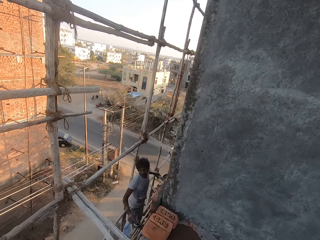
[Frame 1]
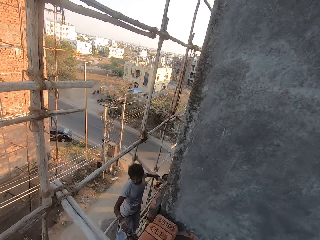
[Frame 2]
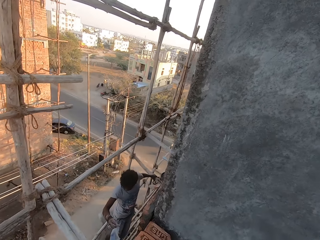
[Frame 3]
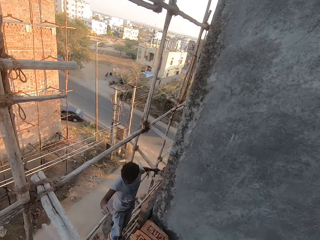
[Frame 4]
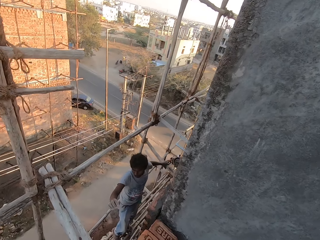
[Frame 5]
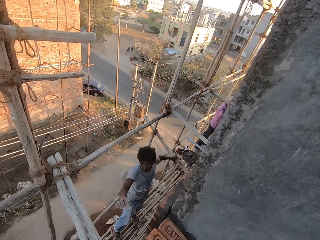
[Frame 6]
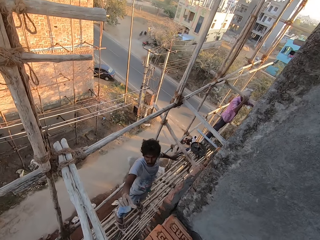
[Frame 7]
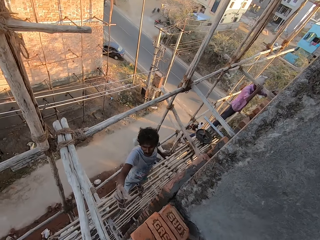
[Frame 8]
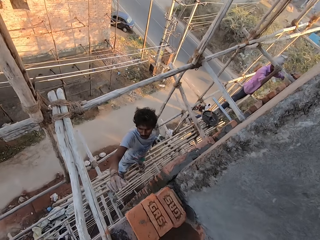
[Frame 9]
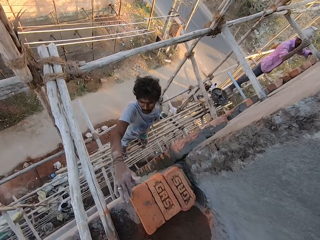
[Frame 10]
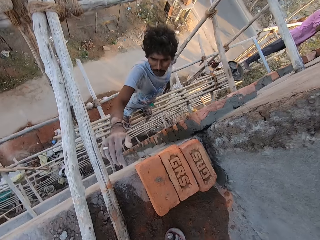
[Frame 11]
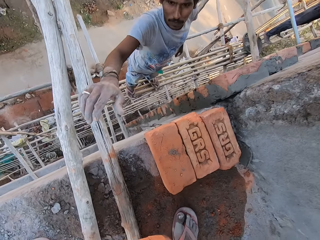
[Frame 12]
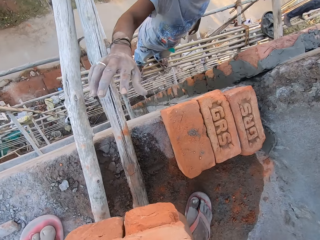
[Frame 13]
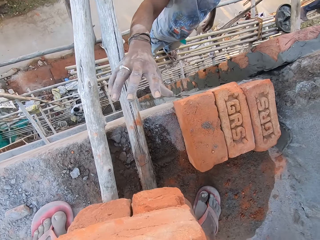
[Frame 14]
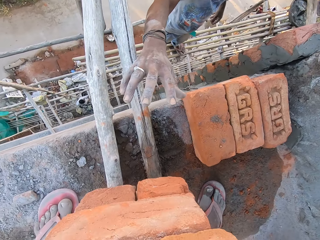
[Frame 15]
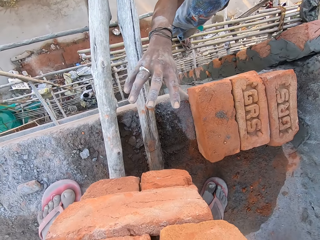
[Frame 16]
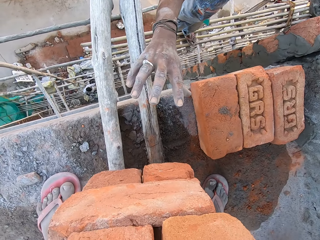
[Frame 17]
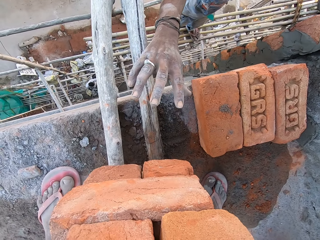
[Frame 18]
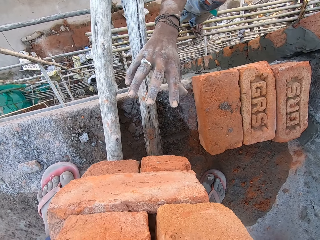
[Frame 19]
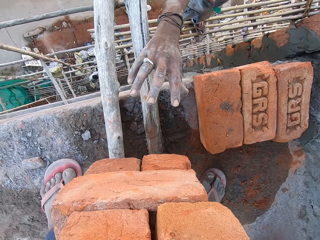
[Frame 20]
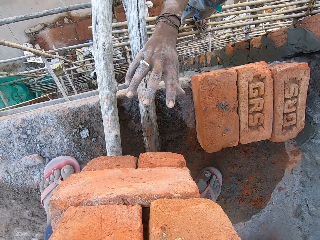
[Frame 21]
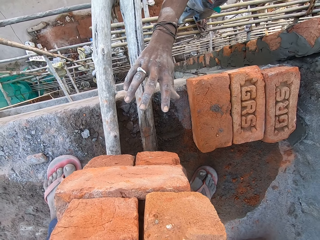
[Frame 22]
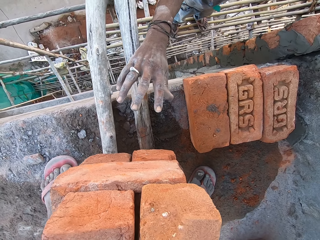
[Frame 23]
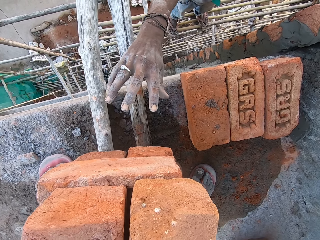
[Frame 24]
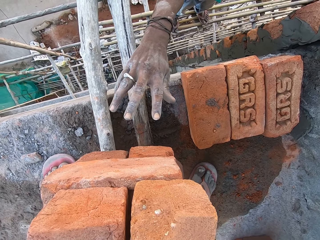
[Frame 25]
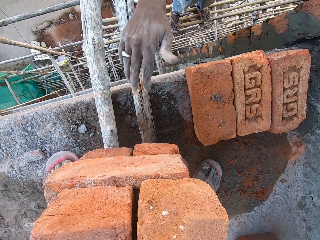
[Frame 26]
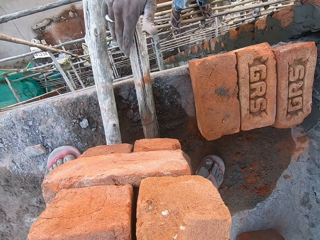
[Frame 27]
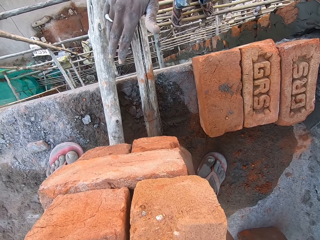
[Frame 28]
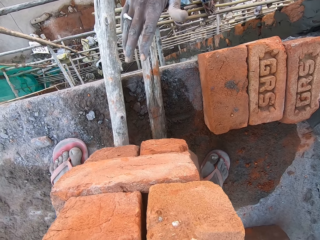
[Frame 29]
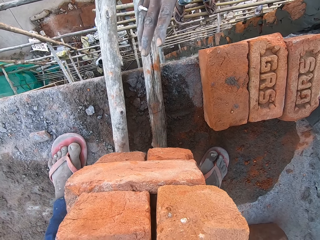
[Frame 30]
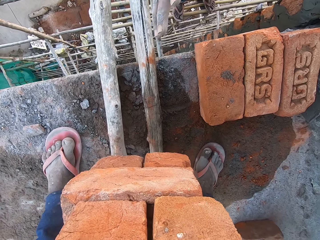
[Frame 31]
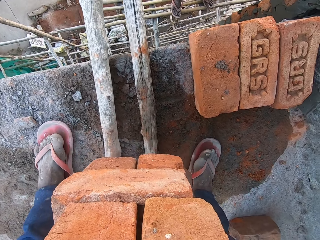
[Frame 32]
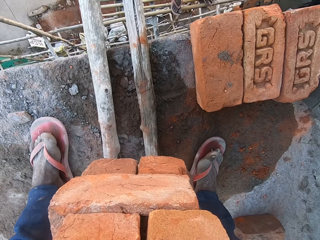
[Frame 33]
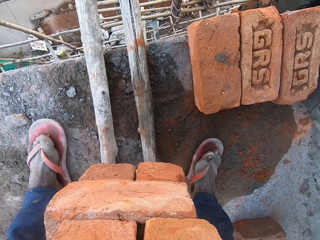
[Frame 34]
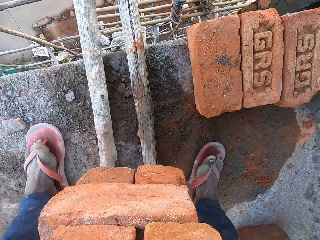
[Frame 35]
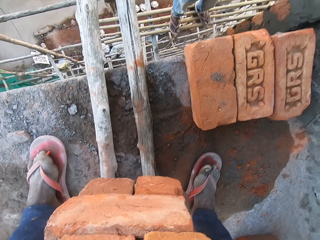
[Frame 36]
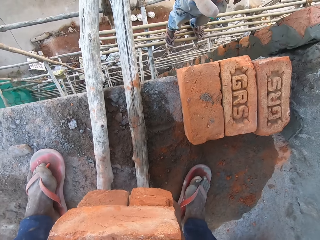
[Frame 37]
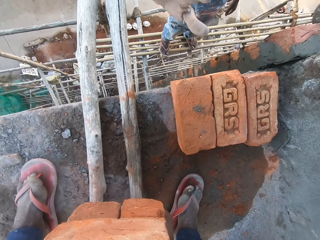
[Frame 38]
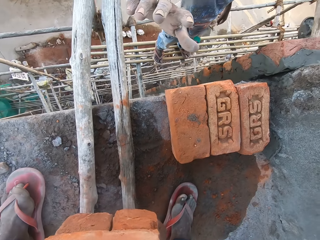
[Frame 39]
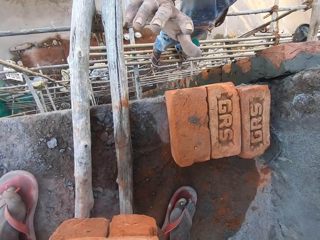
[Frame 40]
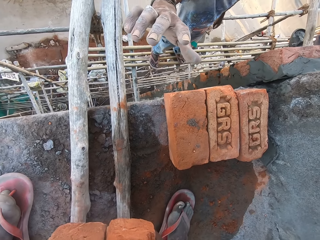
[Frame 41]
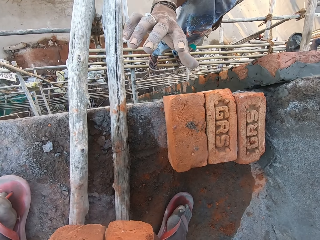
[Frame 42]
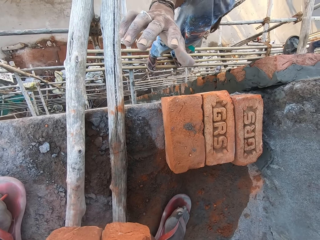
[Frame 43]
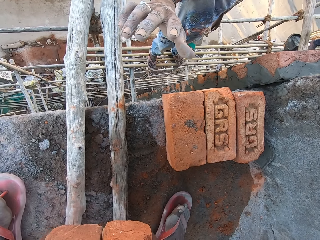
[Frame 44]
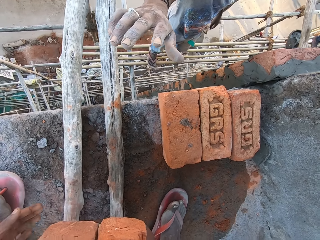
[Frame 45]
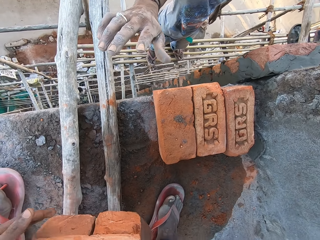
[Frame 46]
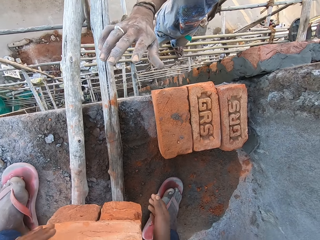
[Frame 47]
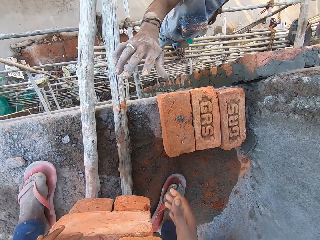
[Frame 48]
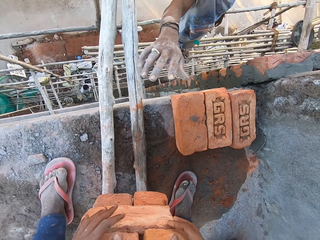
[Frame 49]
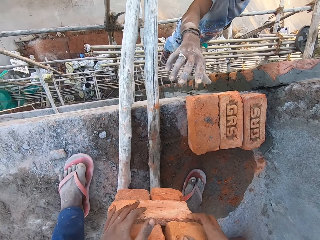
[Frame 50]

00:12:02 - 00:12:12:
The camera wearer drops the bricks on a stick on the floor. The man converses with the camera wearer.

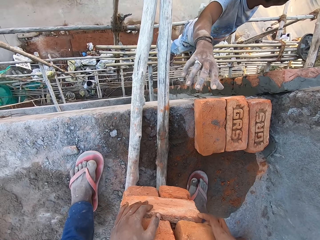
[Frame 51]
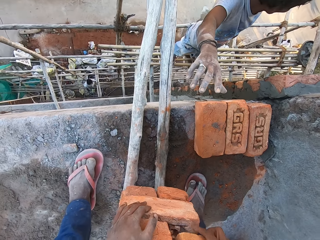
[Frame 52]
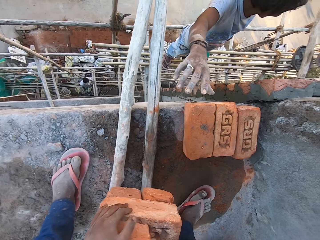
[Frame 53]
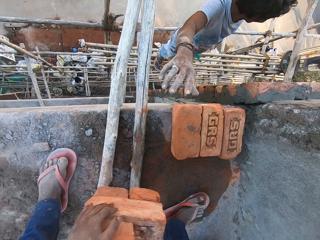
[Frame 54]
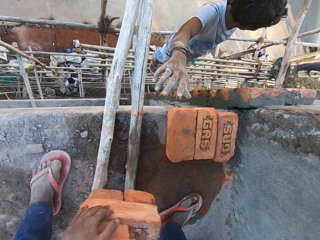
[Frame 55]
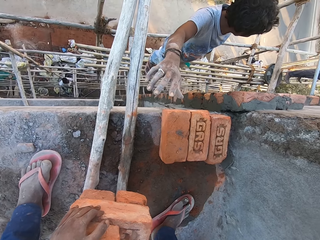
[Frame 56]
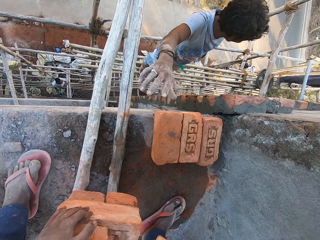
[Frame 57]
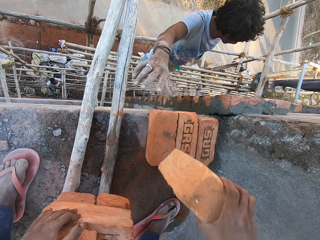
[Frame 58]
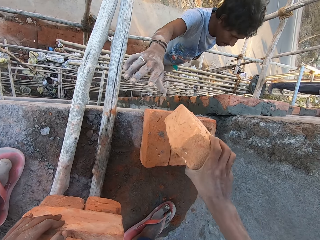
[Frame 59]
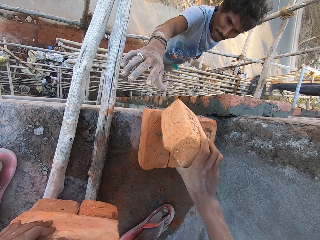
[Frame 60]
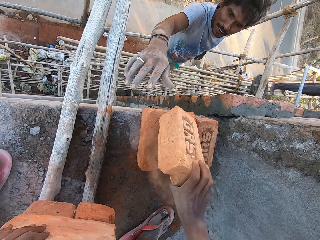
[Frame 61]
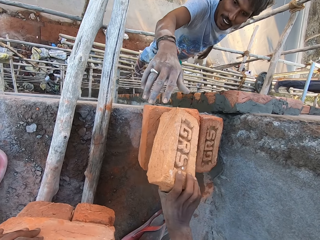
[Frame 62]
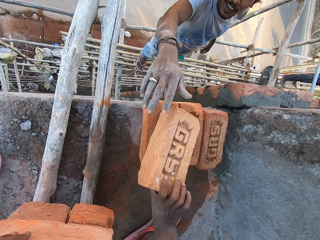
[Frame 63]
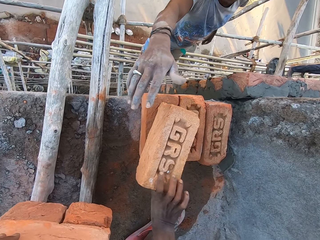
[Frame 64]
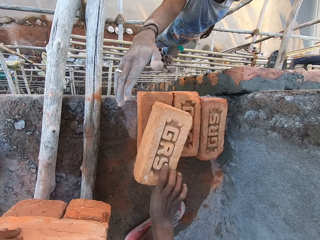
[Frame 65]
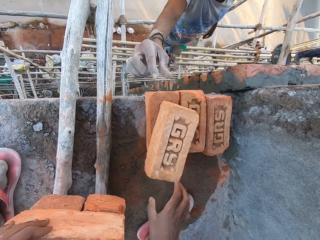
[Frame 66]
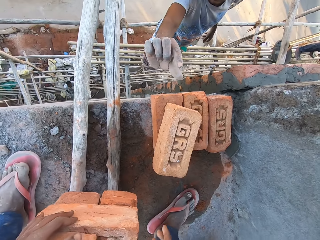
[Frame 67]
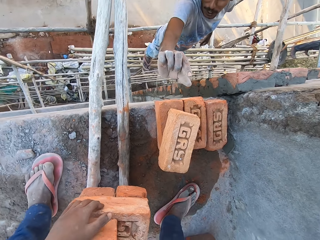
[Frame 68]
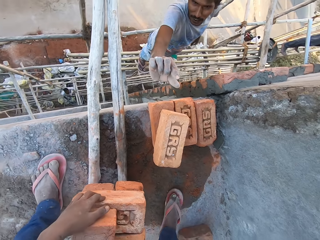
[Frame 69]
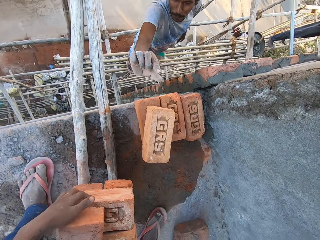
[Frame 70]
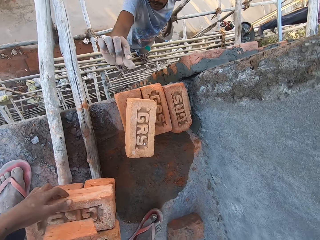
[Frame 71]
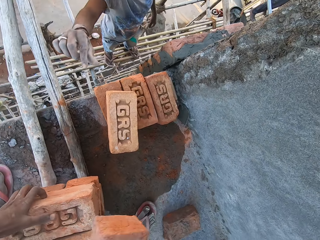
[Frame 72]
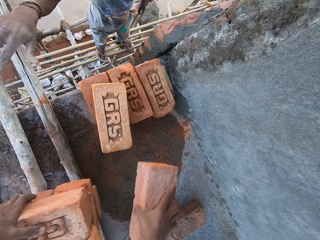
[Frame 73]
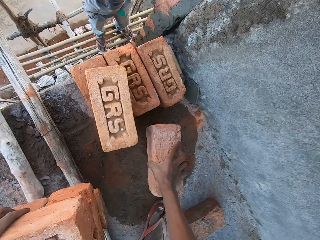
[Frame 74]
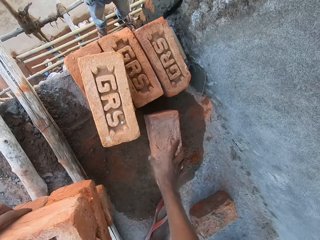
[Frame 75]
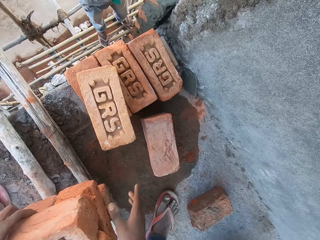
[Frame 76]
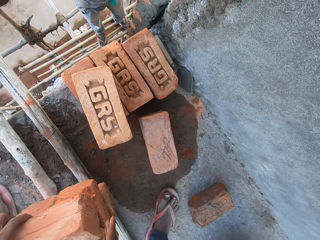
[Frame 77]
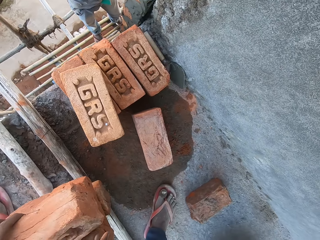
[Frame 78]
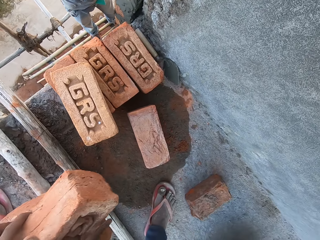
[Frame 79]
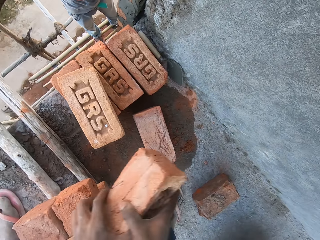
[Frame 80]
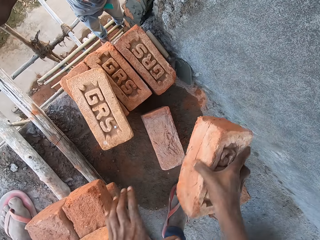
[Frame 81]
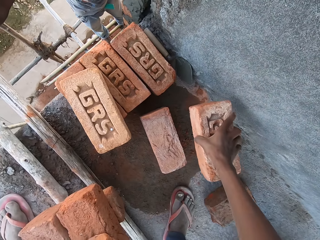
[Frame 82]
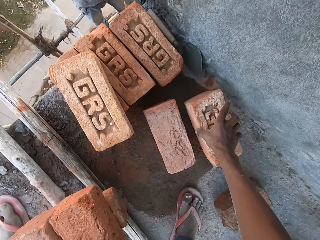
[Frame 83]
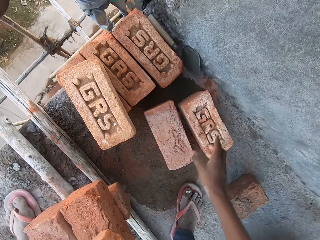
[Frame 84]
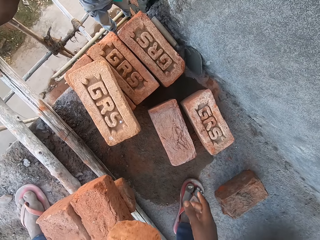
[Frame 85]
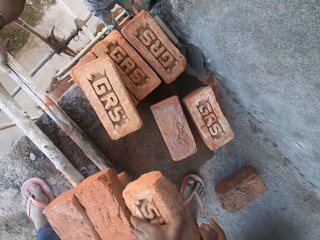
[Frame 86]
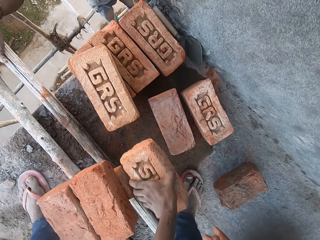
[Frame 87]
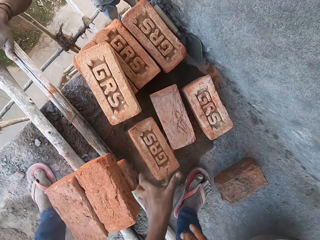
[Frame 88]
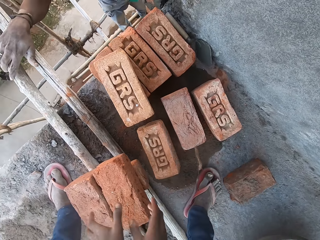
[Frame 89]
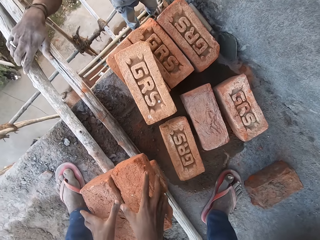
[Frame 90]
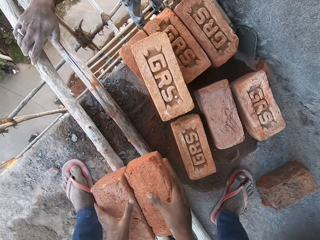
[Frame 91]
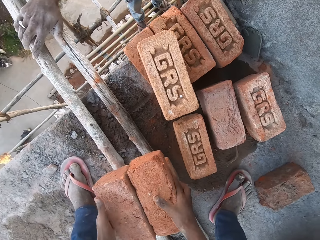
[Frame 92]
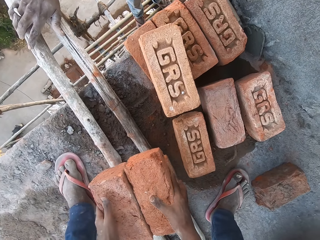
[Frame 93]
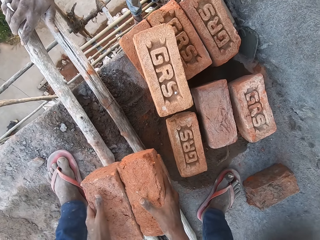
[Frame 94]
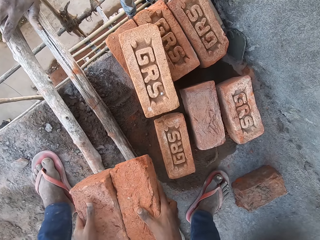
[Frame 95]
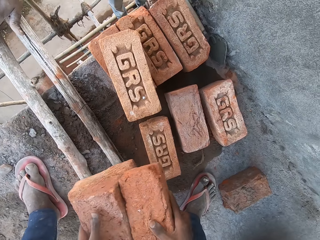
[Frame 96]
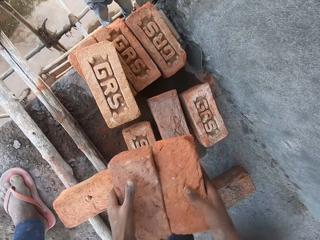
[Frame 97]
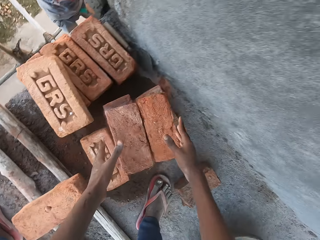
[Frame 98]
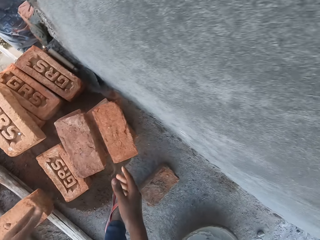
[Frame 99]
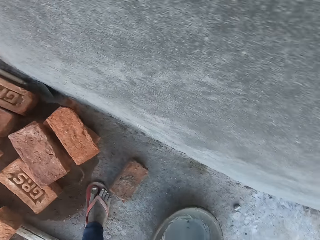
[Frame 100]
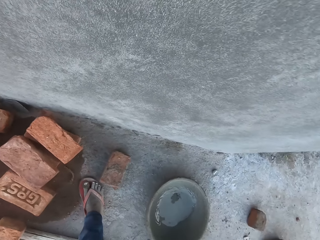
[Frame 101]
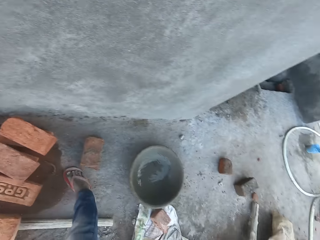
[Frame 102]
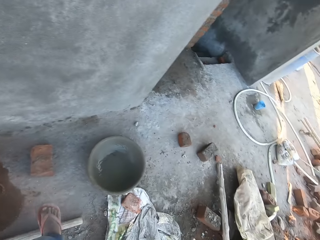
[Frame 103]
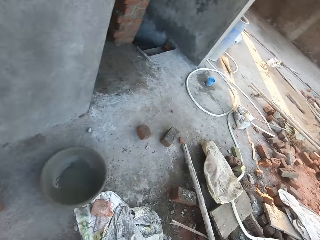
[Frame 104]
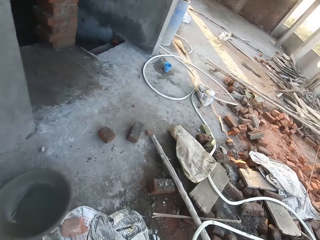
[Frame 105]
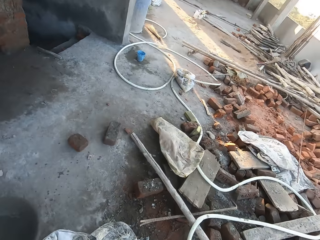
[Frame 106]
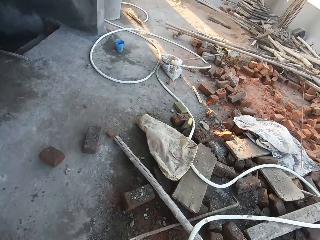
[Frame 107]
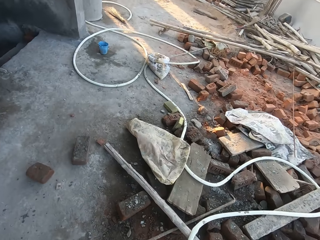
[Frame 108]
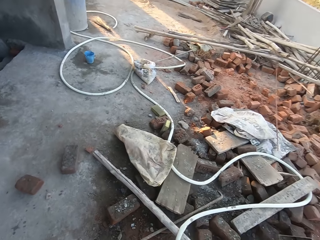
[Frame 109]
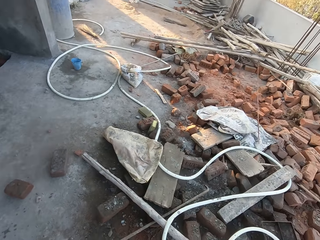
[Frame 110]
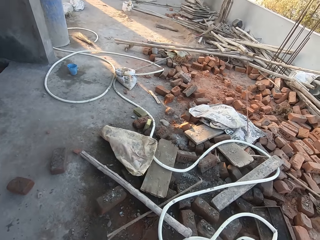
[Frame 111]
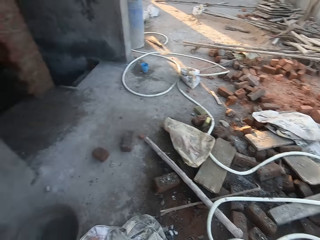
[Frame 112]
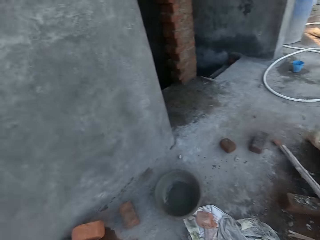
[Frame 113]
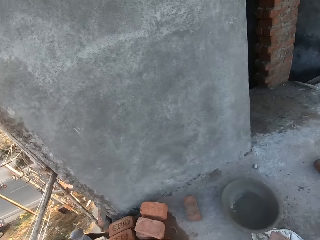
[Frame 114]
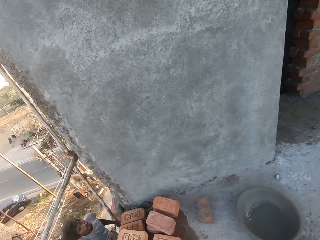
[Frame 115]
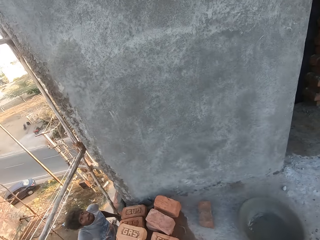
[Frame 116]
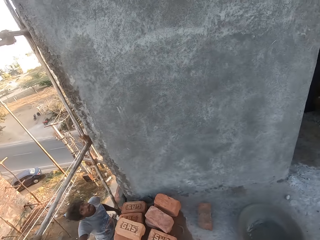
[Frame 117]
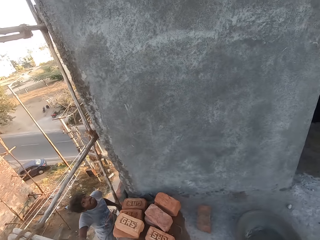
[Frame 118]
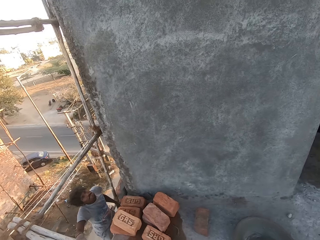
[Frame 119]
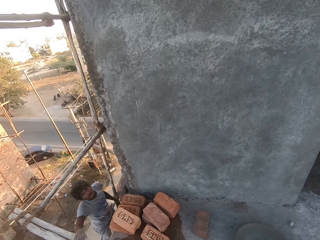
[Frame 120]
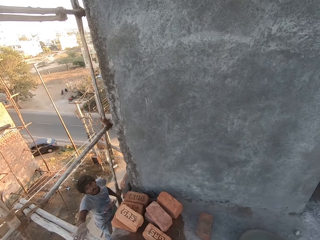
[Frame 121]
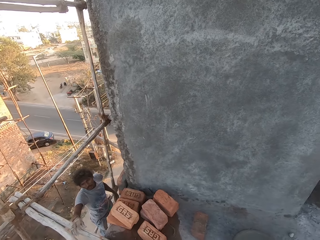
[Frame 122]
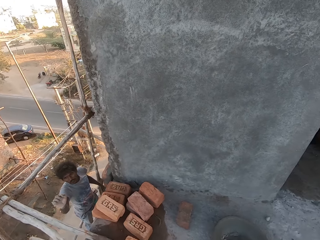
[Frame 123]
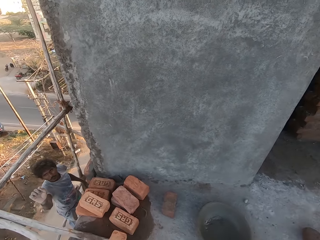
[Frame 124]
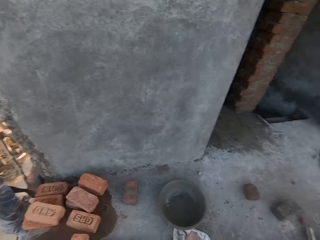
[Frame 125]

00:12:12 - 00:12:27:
The camera wearer takes the brick from the top of the bricks with his right hand. He drops the brick in his right hand on a brick on the floor. The man converses with the camera wearer. The camera wearer takes the brick from the top of the bricks with his right hand. He drops the brick in his right hand on the floor. He takes the brick from the top of the bricks with both hands. He drops the brick in his right hand on the floor. He takes the brick from the top of the bricks with his left hand. He drops the brick in his left hand on the floor. He takes the bricks from the top of the bricks with both hands. He drops the brick in both hands on the brick on the floor. He converses with the man. He looks around.
